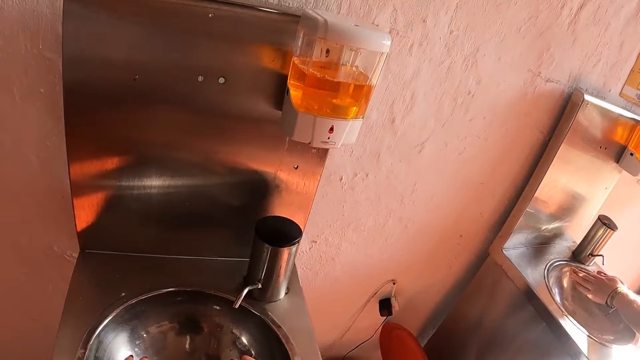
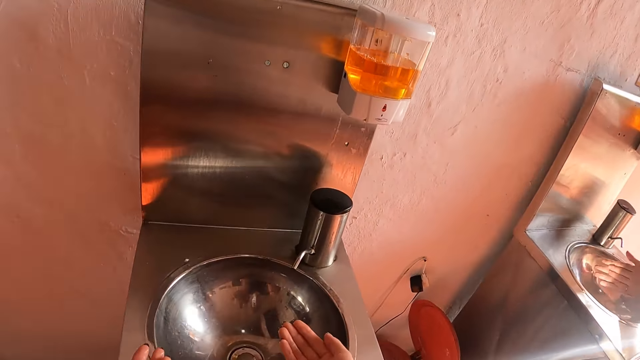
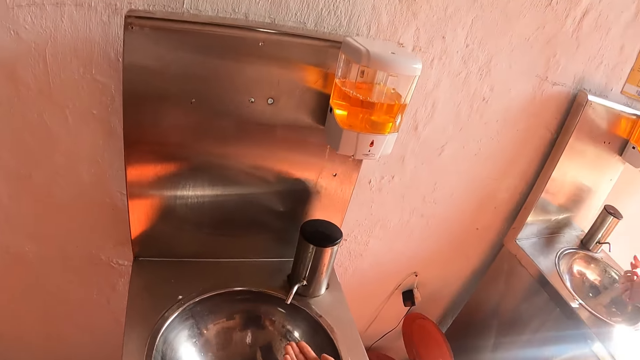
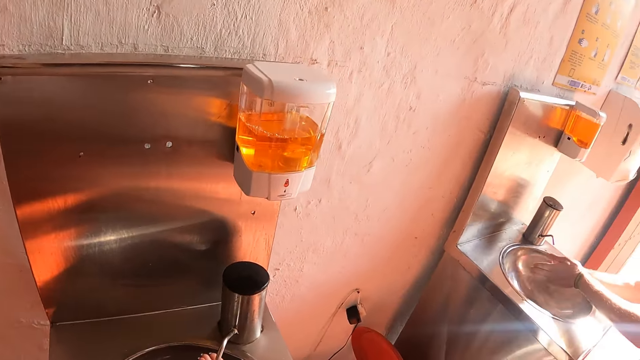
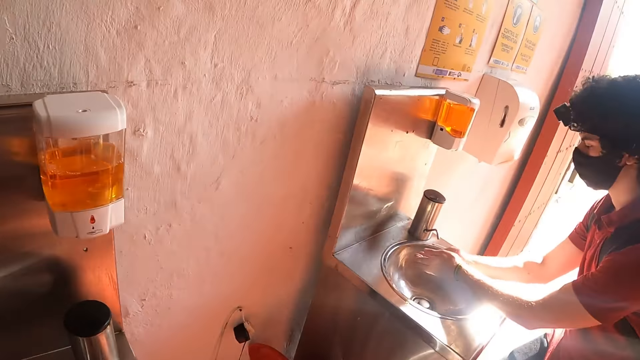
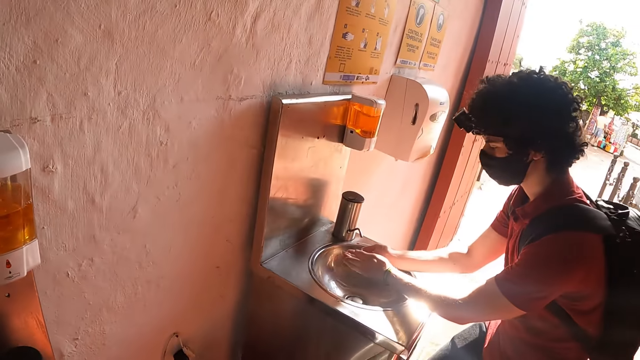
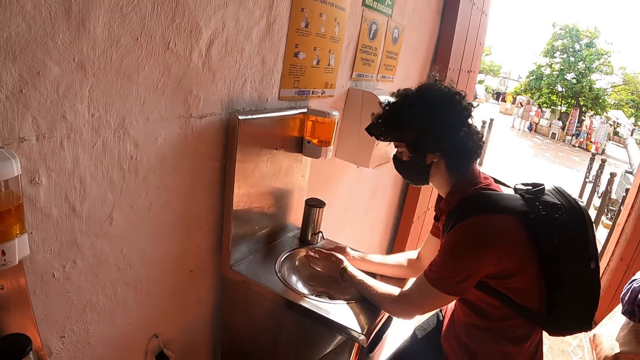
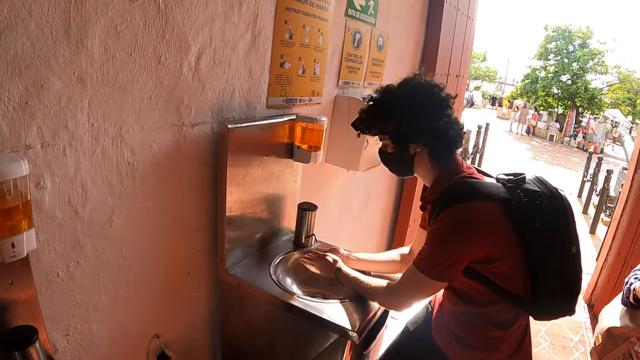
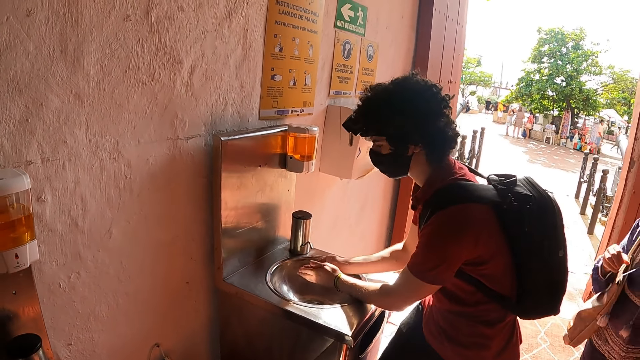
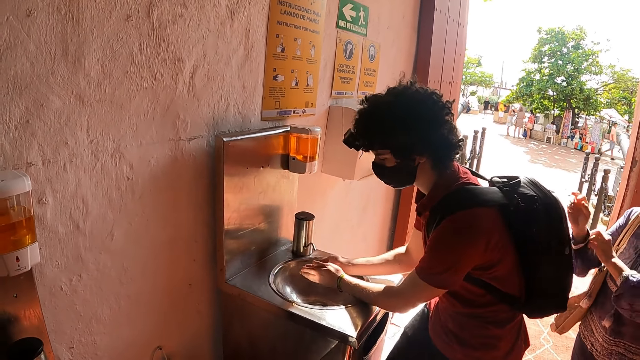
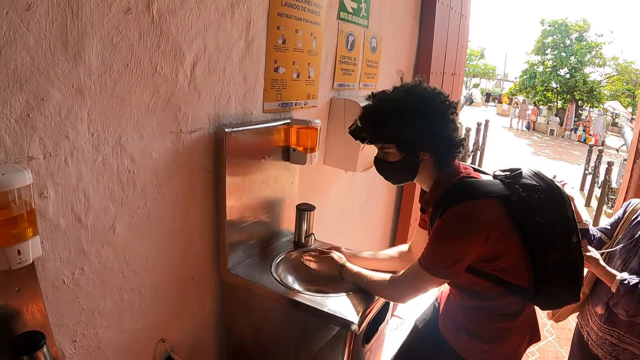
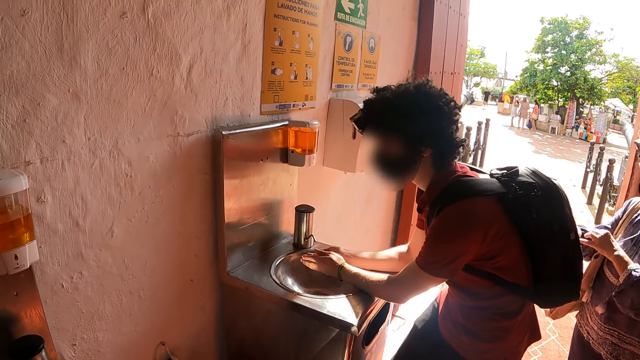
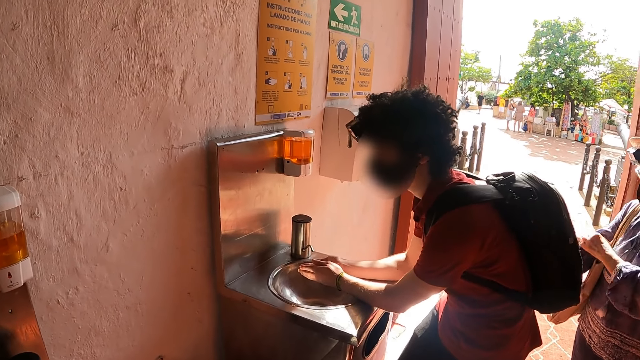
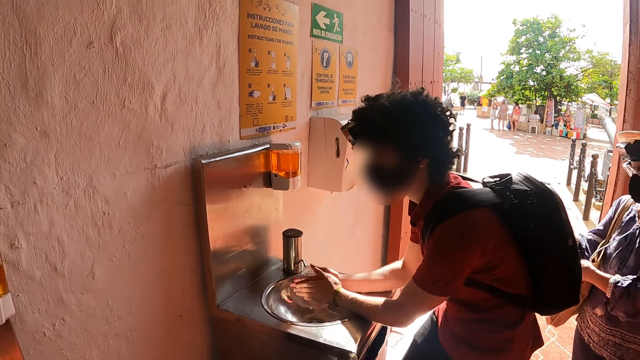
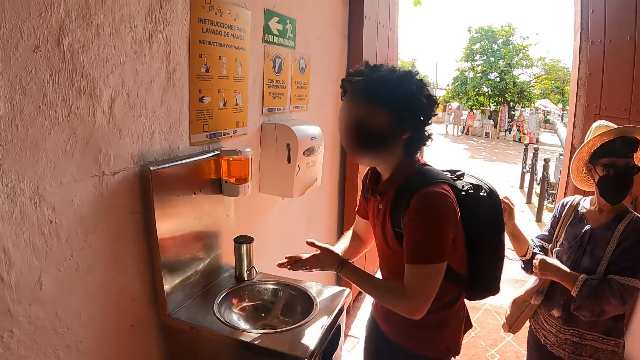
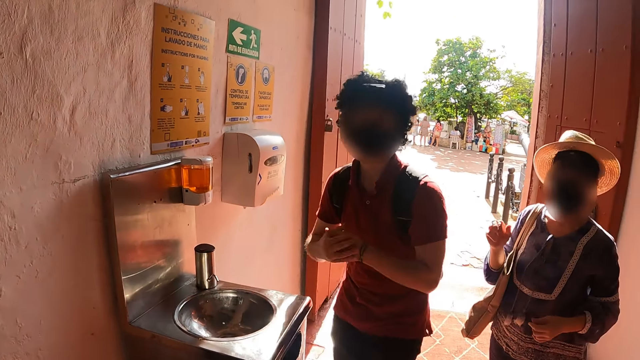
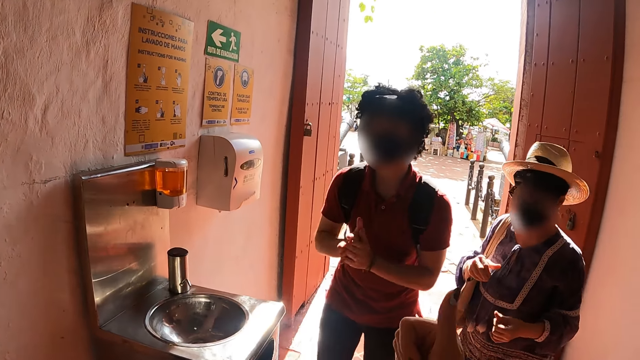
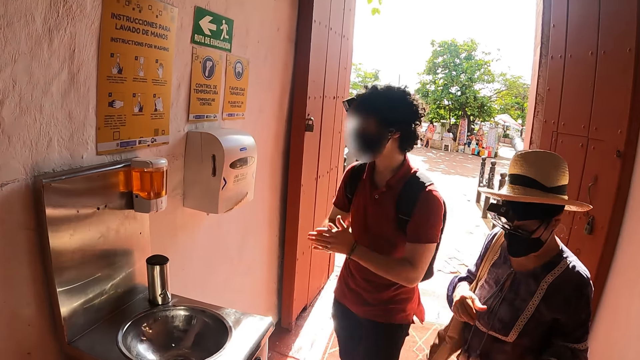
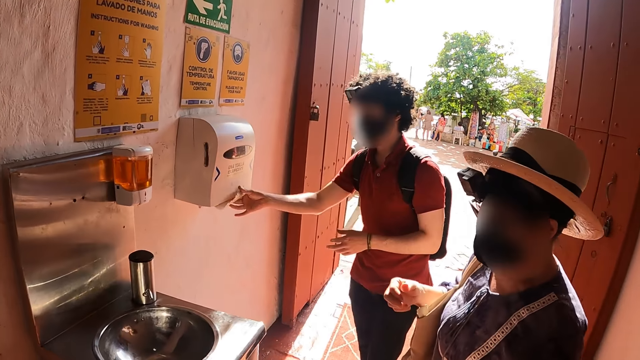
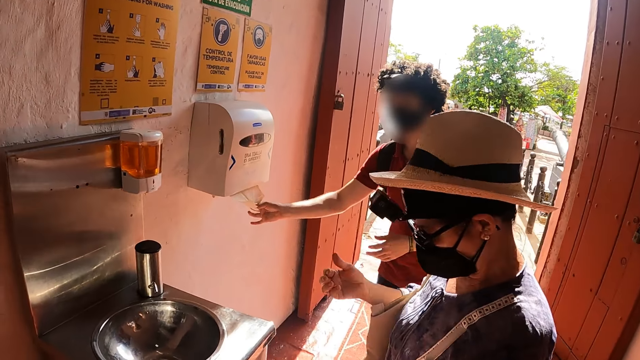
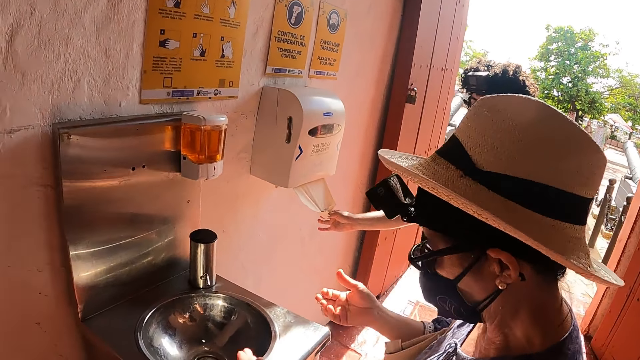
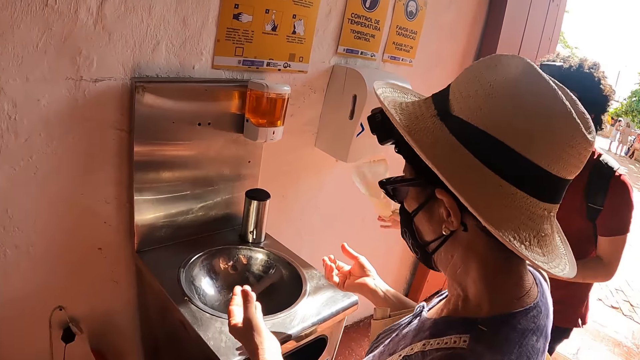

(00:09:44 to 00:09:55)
The camera wearer washes his hands. He looks at a man.

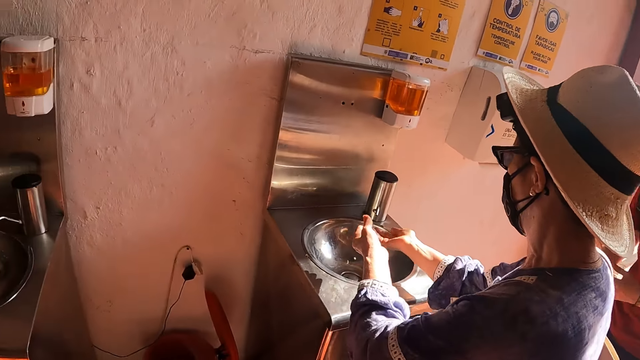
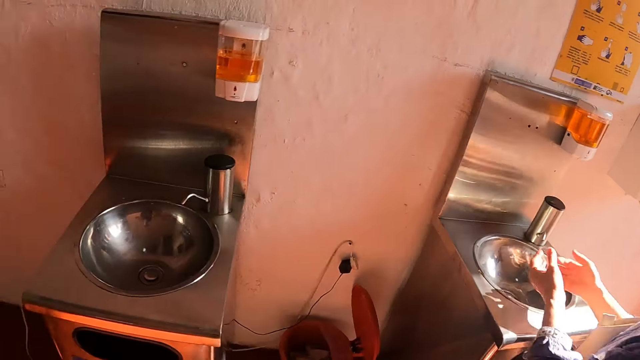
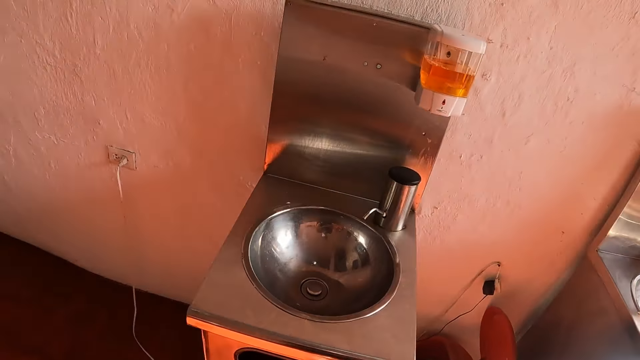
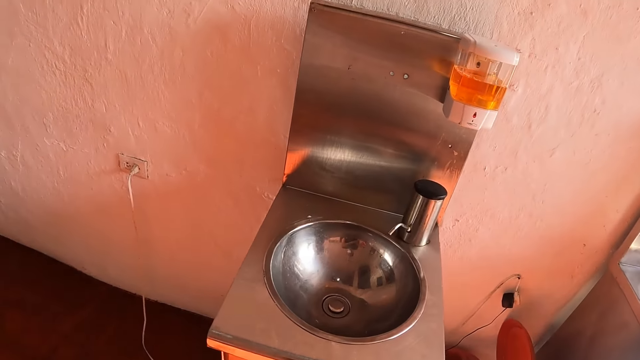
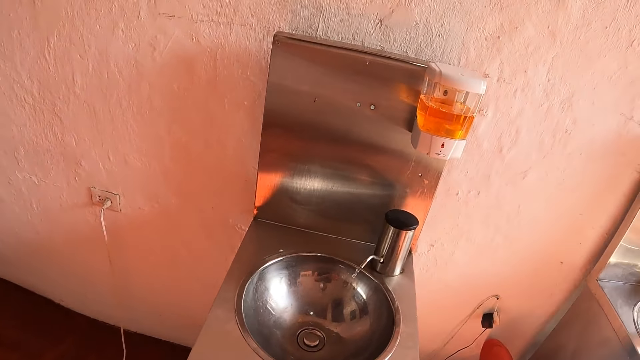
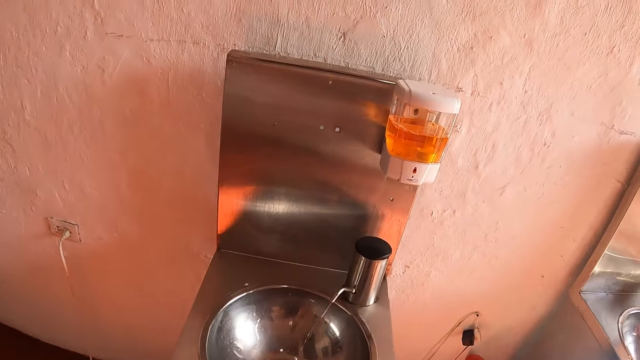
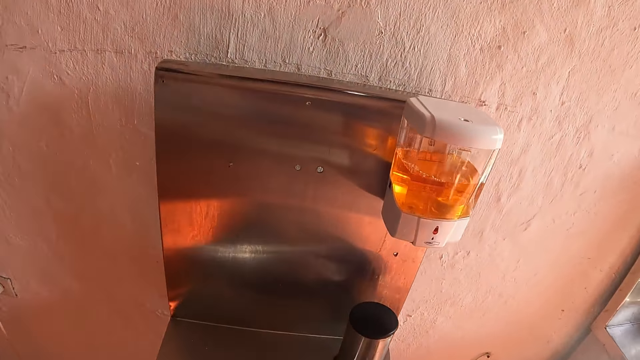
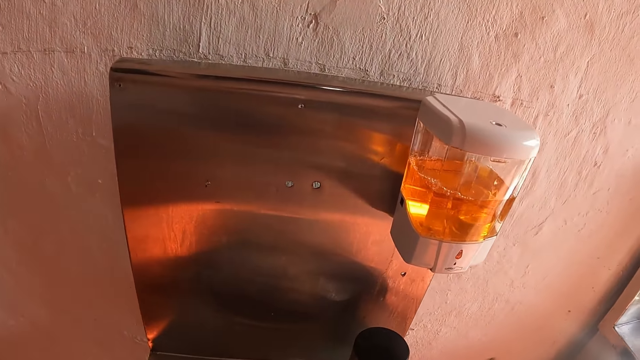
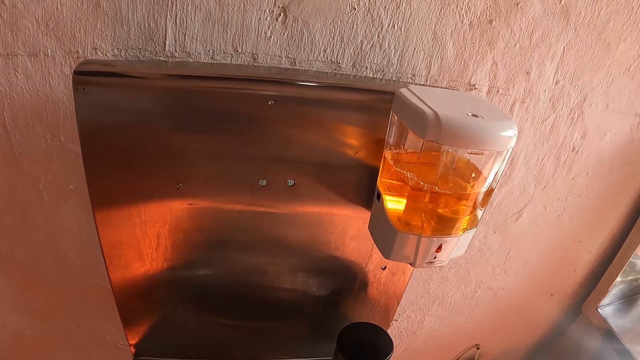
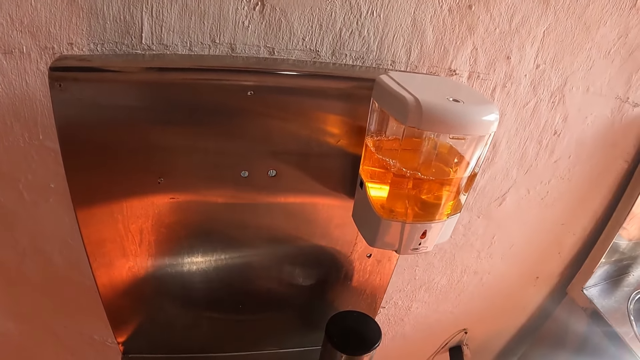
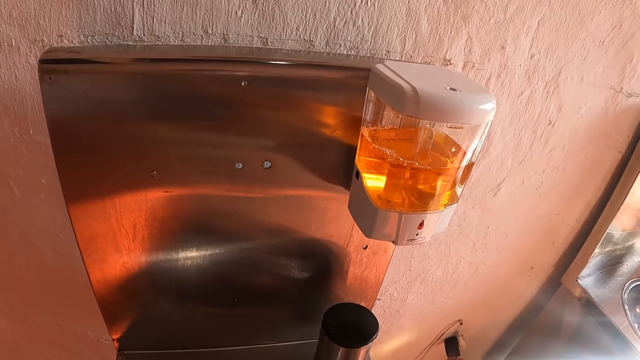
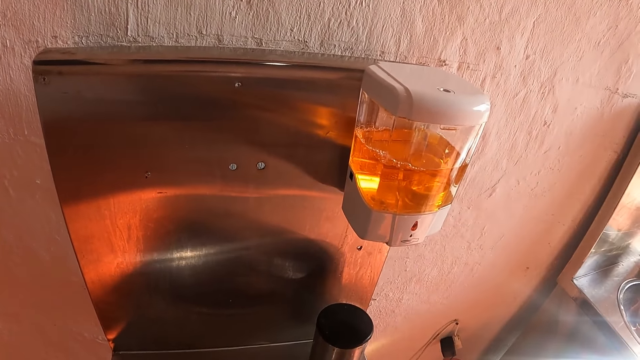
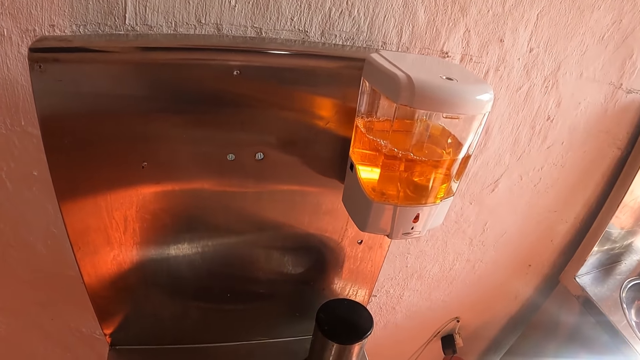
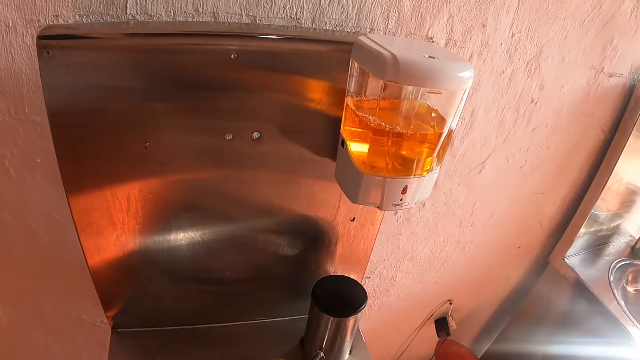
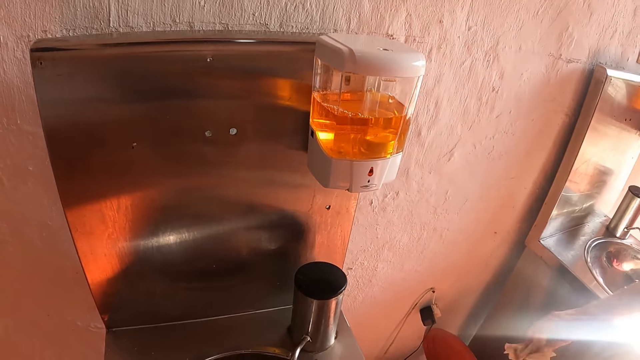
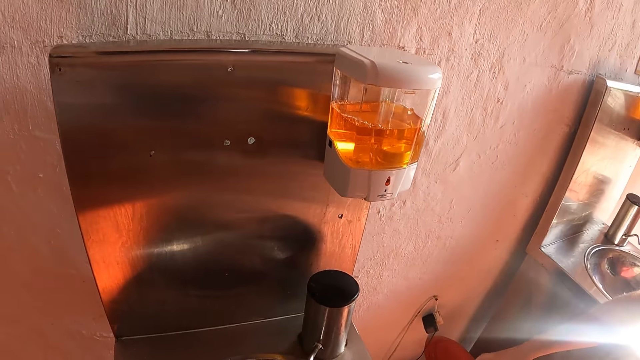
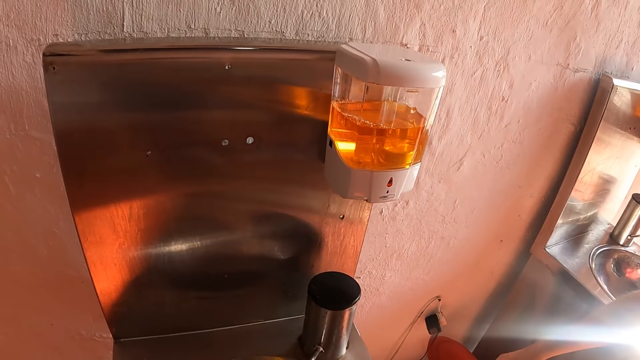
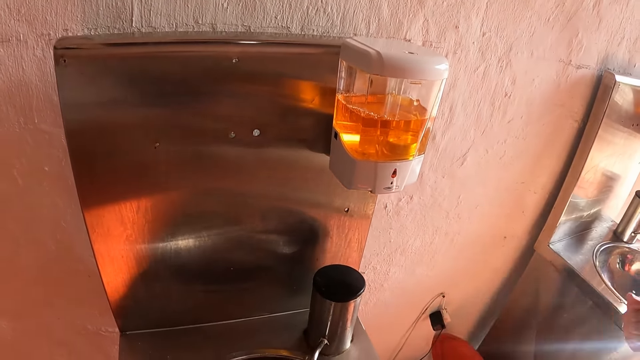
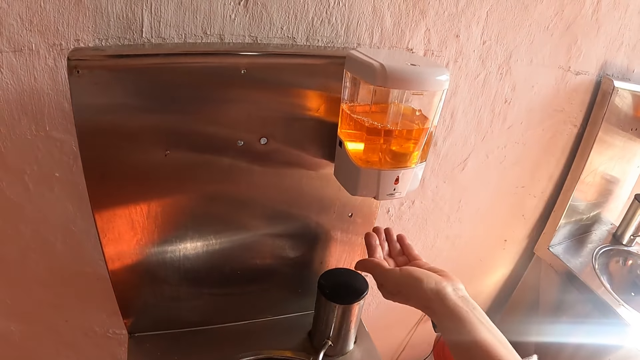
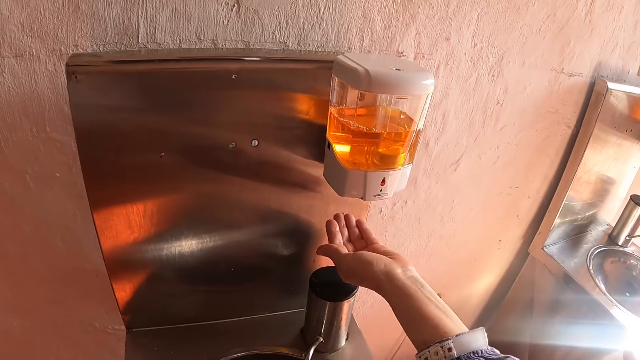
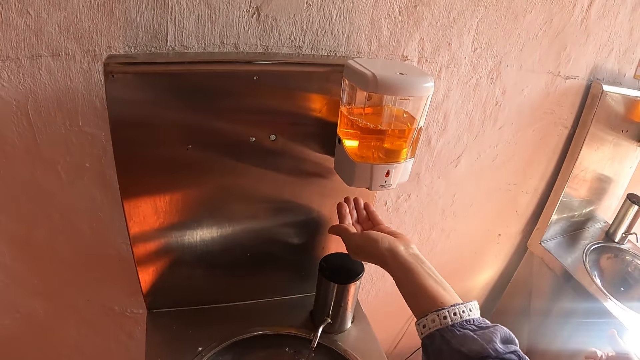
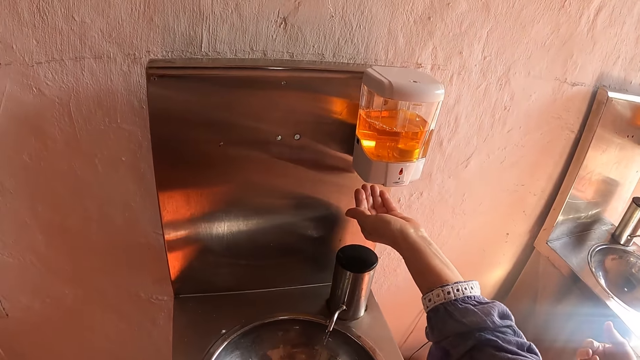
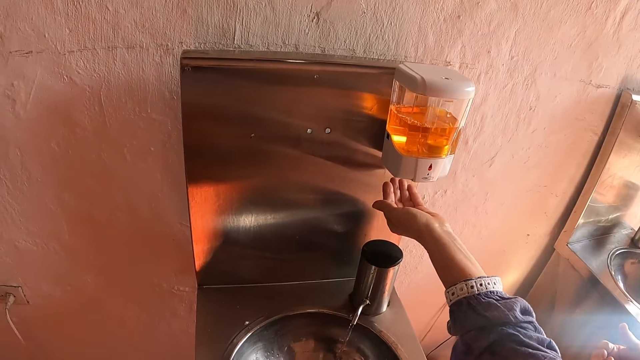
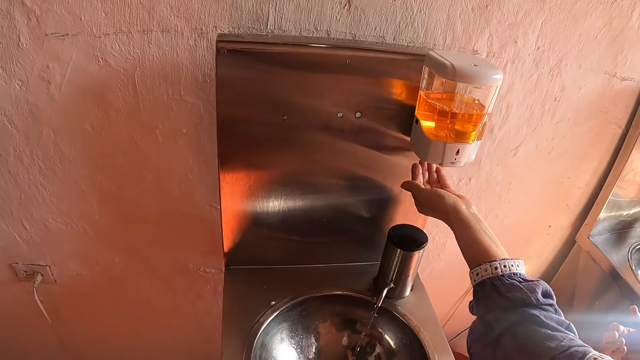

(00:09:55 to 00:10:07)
The camera wearer steps on a handle for water to run. He washes his hands from running water.
